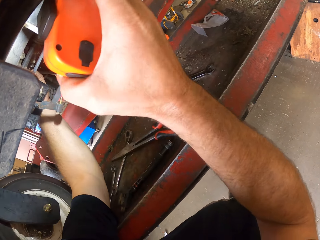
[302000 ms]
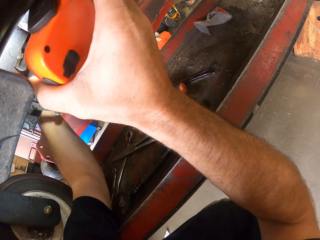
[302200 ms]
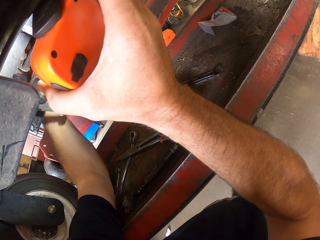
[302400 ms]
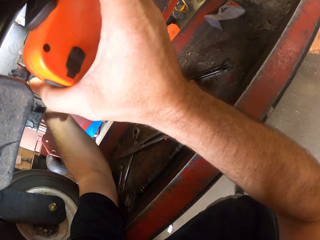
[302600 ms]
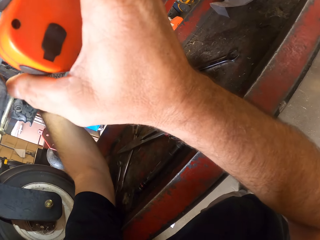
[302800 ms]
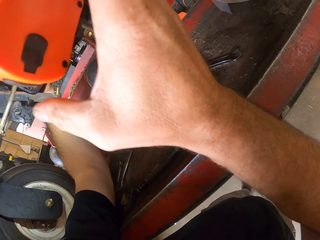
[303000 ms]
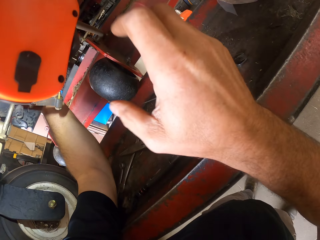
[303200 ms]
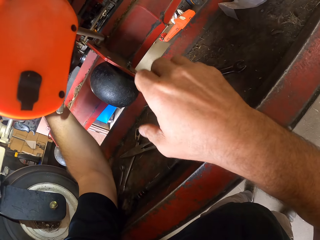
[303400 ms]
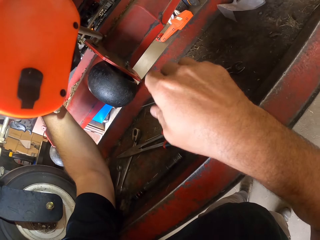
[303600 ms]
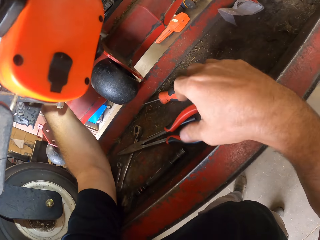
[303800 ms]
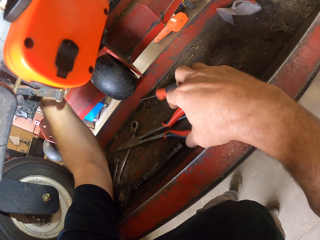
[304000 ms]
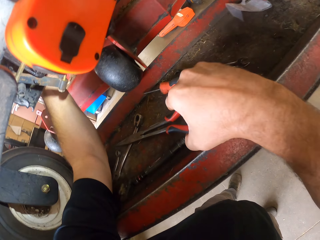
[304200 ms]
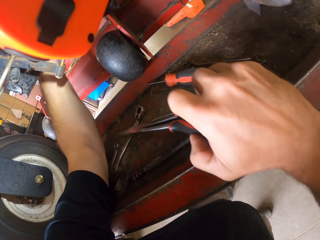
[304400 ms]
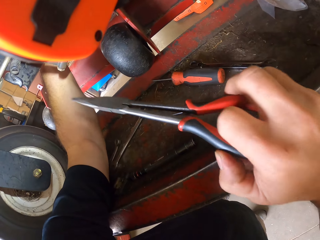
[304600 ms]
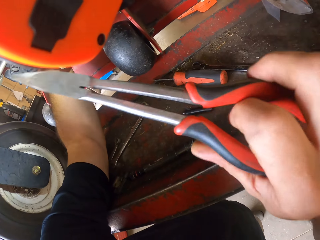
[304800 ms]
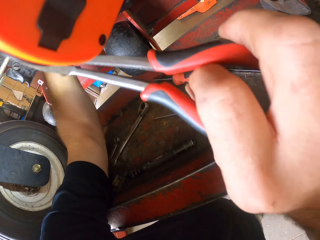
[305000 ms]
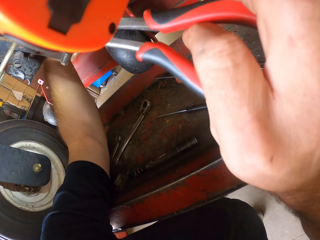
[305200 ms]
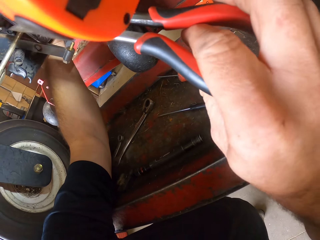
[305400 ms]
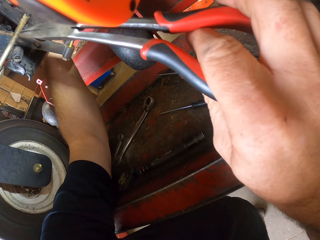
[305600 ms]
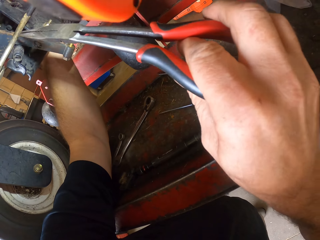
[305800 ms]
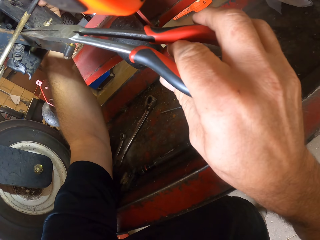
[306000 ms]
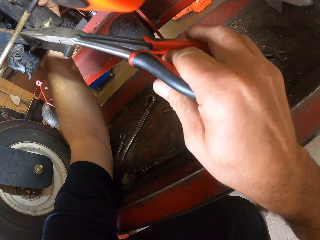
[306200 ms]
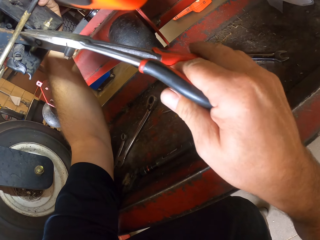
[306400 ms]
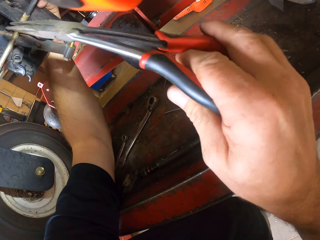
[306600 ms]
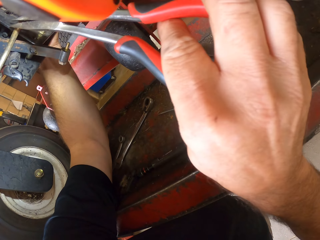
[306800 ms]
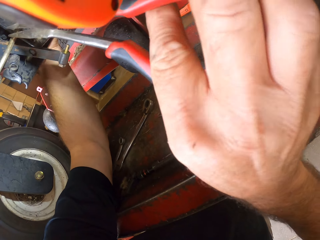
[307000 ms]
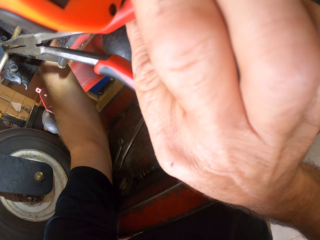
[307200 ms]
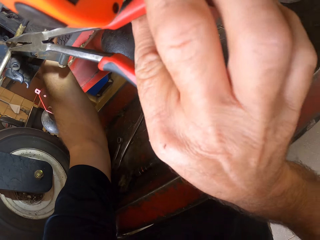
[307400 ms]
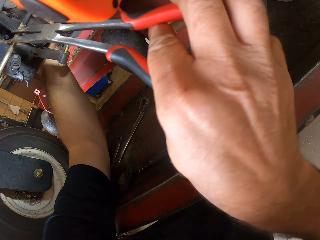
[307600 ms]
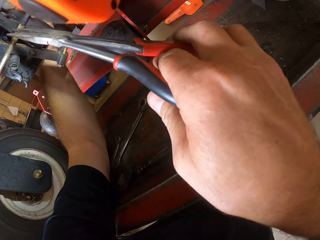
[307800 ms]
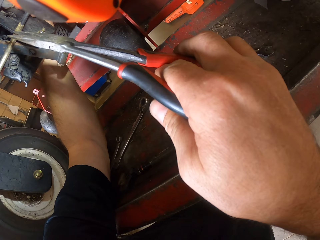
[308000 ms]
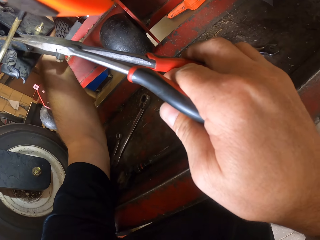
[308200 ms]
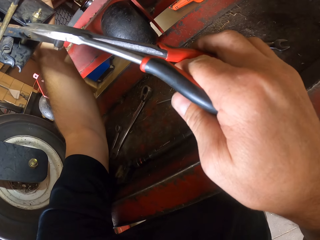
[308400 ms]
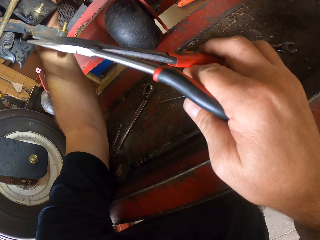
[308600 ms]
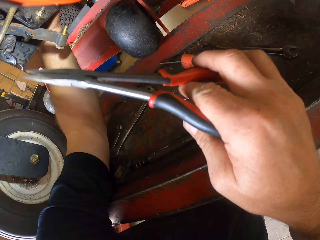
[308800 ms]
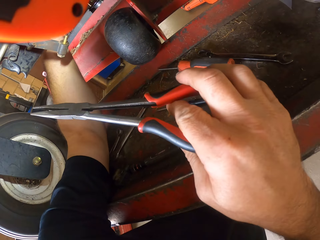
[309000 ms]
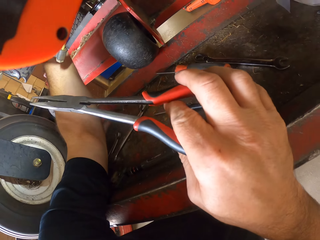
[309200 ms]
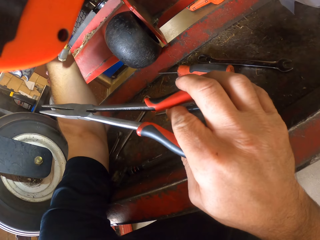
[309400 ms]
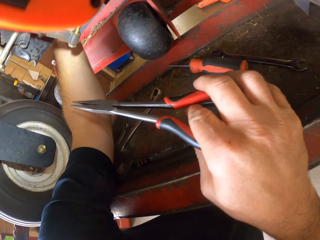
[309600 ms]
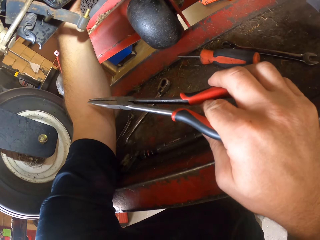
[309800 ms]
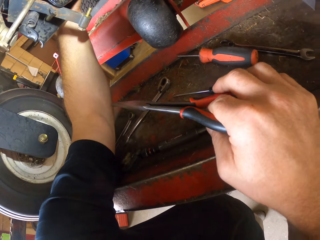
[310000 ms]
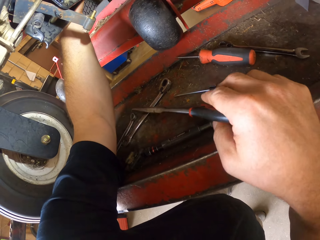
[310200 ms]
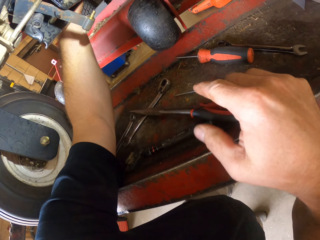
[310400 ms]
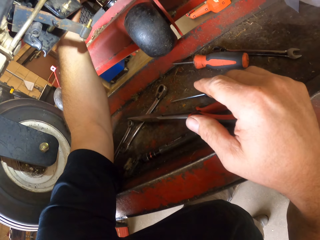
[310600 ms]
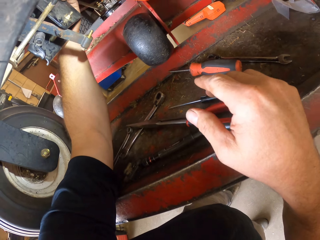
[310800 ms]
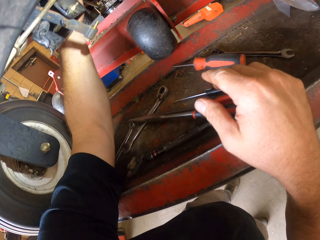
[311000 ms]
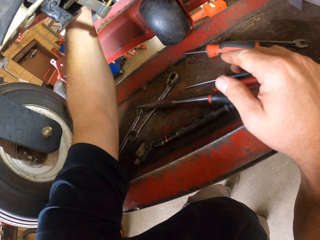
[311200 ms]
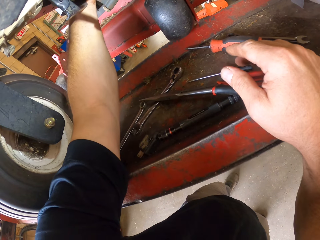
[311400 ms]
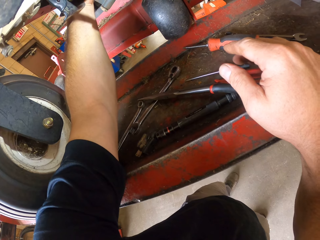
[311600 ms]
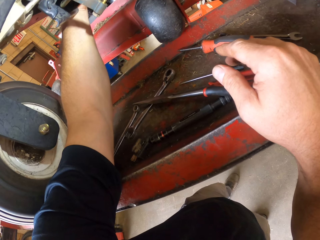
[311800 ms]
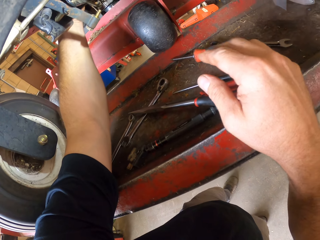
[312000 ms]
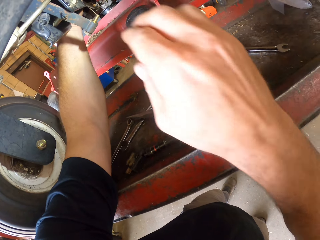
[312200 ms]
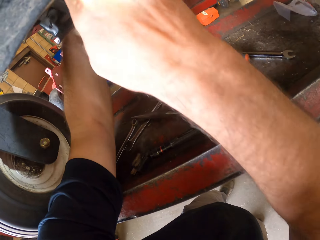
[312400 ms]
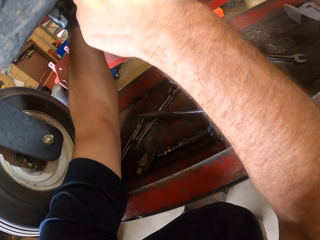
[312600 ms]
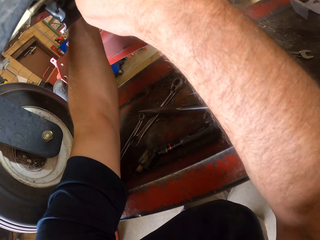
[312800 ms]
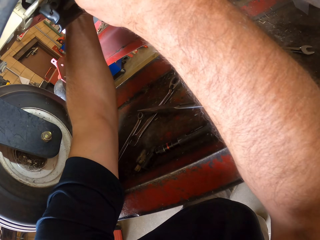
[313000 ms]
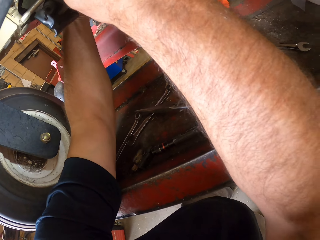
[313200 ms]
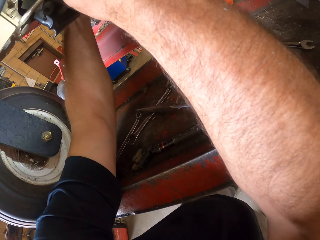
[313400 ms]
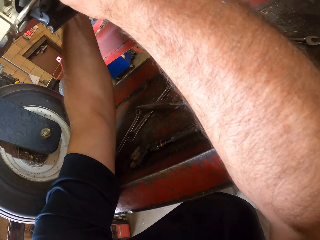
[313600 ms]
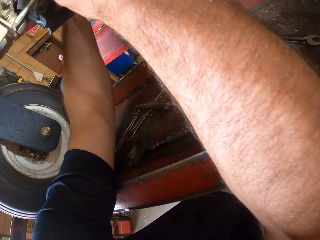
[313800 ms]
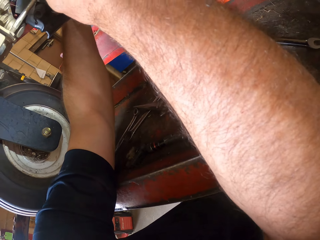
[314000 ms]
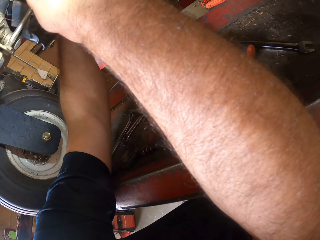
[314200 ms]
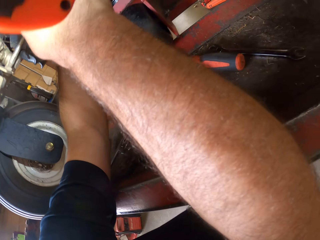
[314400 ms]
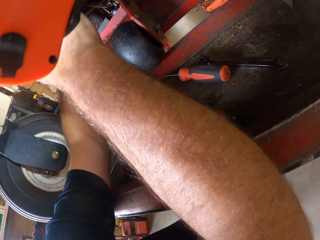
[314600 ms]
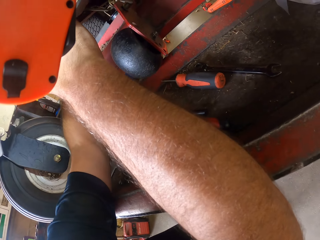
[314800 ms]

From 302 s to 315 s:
The camera wearer hangs the torchlight on the machine with his right hand. He moves his hand away from the flashlight. He picks up the pair of shears or nose pliers from the workbench with his right hand. He fixes the nose pliers. He brushes the pair of shears on the machine. He moves the nose pliers away. He places the pair of shears on the workbench. He moves his hand towards the lawn mower. He works on the machine with both hands.

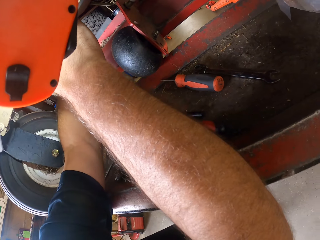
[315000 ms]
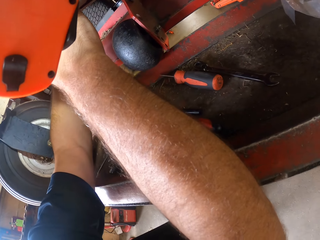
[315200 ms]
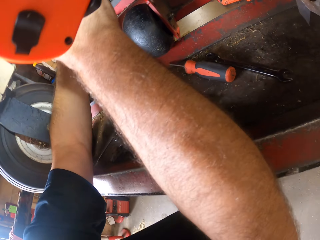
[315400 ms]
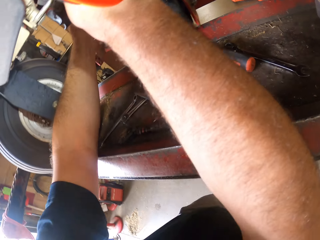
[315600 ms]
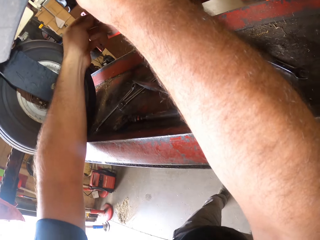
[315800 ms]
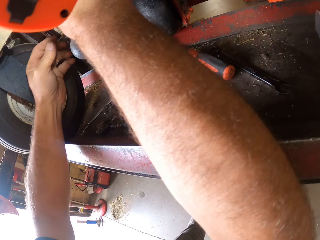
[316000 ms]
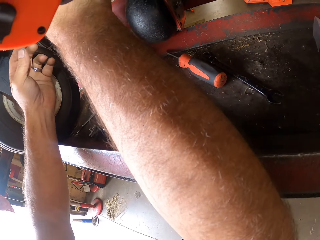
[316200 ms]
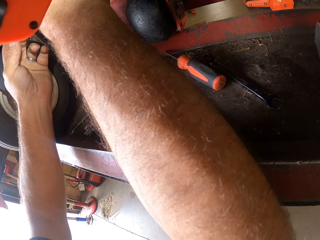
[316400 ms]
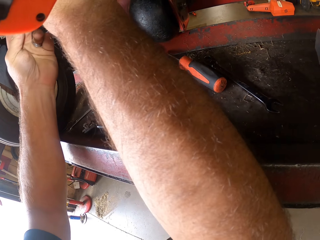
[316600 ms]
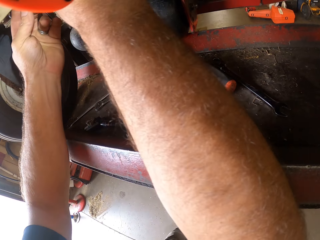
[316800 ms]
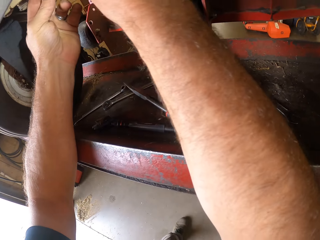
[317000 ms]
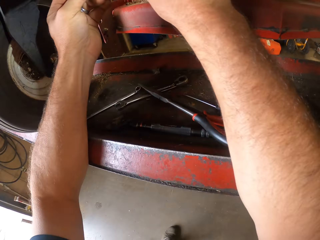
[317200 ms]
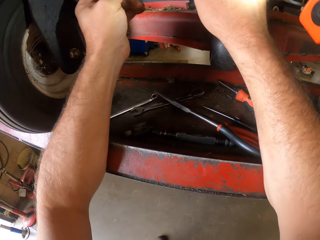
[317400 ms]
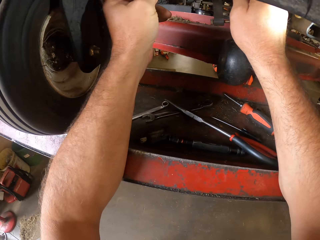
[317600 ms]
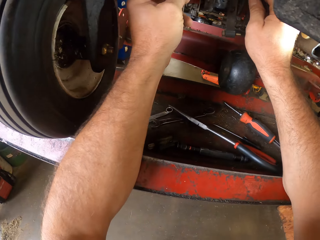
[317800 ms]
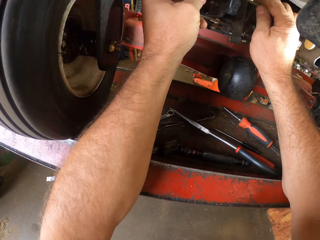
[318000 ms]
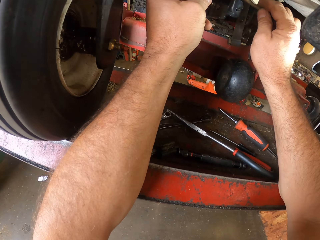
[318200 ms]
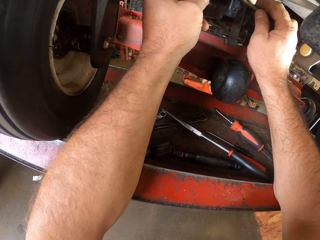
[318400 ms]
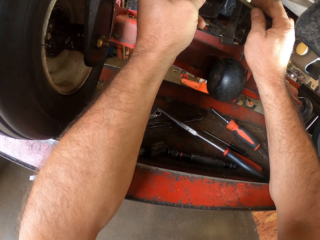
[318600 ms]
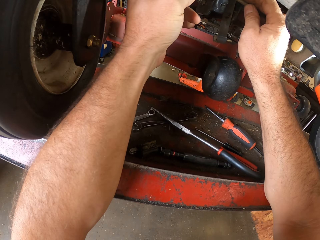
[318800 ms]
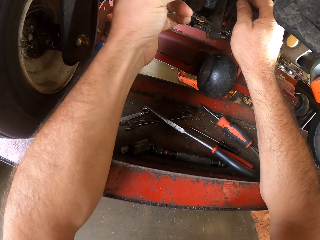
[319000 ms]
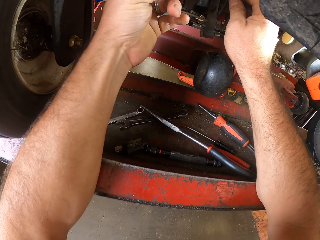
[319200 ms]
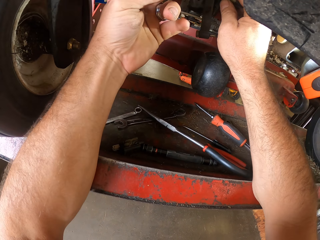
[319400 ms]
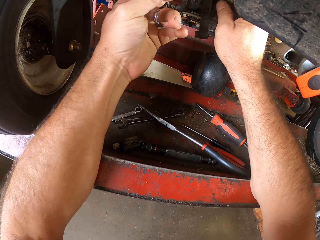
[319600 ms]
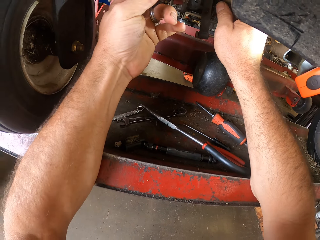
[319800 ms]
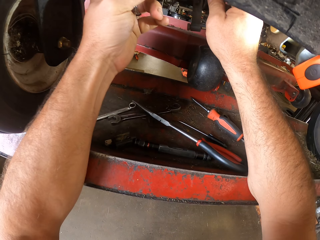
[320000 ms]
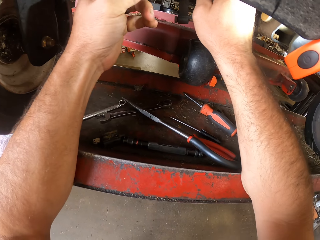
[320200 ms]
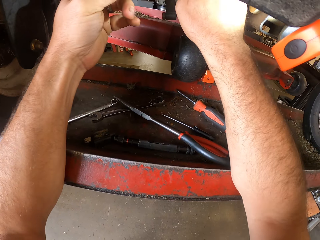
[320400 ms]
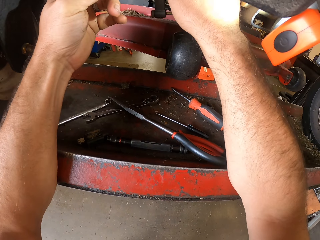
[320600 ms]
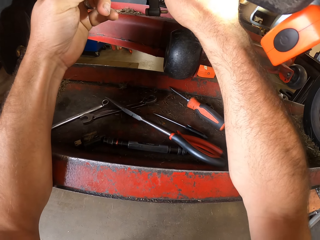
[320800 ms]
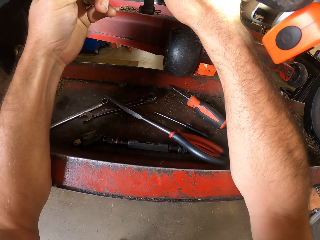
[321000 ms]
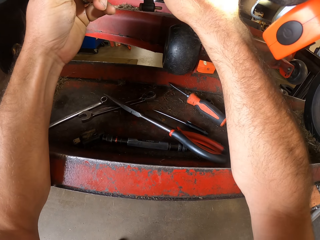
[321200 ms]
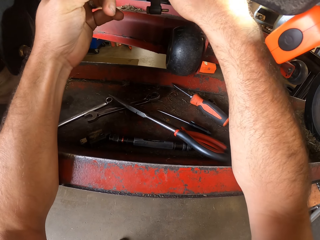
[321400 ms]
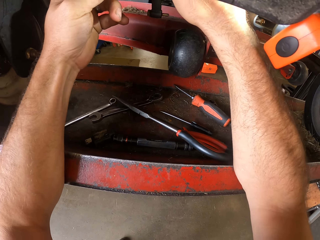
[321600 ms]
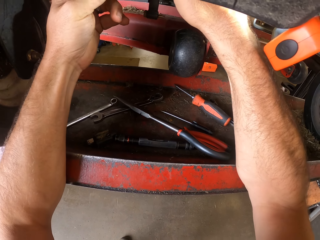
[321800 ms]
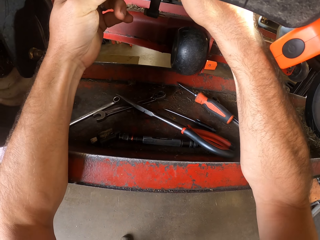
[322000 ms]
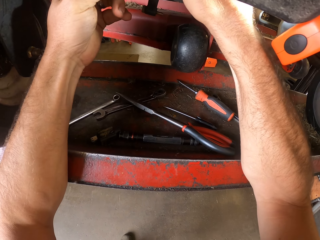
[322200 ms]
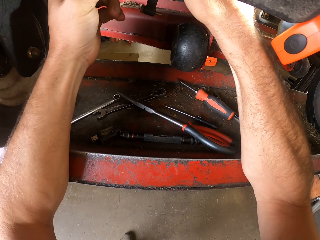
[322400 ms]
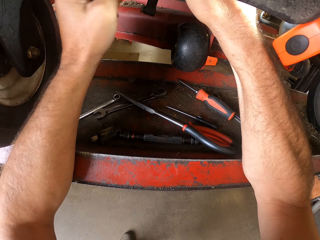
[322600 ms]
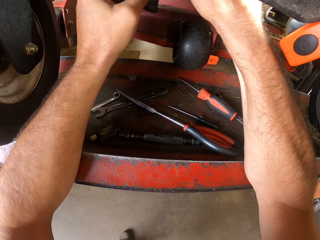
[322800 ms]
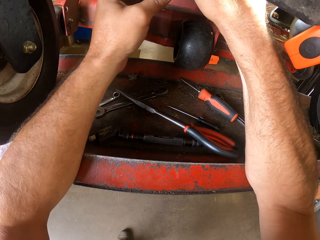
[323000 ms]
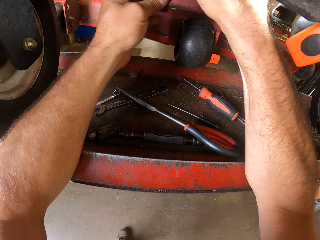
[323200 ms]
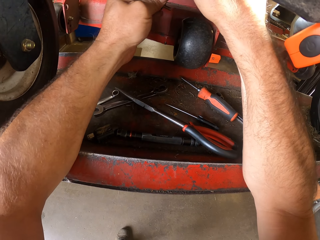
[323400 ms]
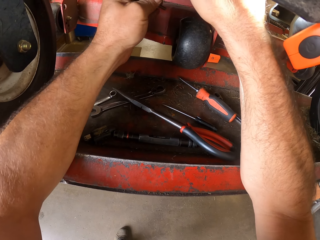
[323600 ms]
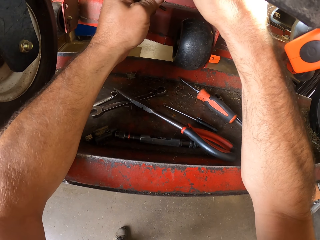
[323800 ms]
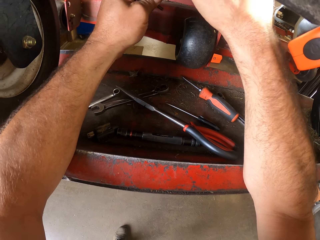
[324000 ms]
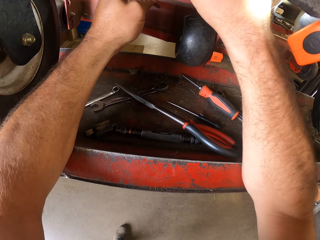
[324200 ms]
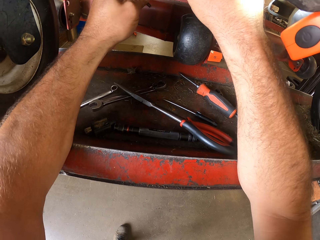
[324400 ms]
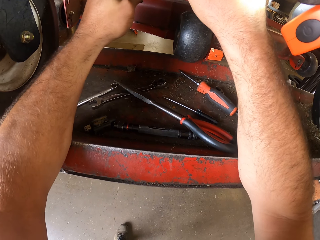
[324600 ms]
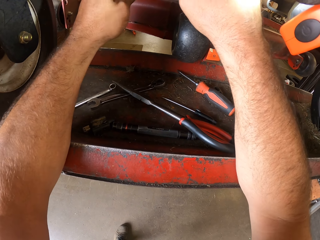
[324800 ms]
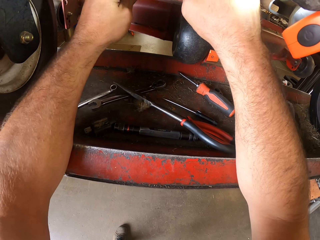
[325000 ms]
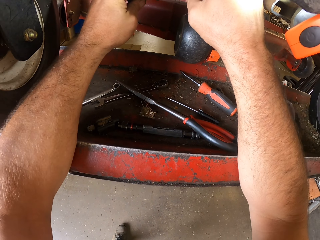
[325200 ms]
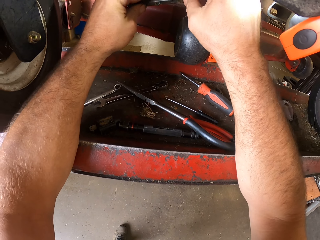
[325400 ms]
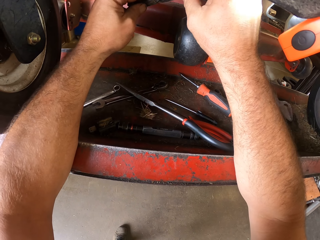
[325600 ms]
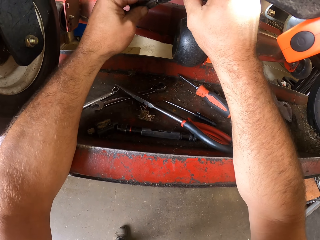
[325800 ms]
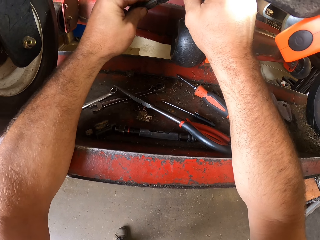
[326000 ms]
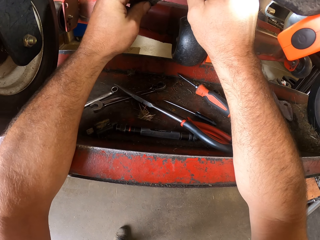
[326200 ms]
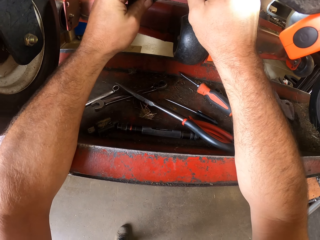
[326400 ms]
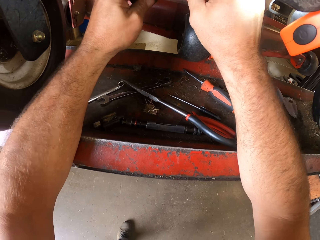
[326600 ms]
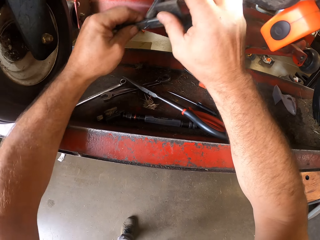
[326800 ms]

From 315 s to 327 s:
The camera wearer removes a hand from the lawn mower. They fix the lawn mower. They drop grass.
